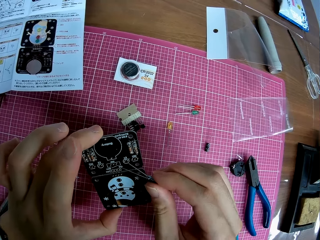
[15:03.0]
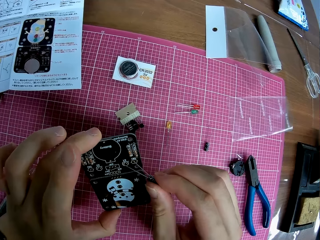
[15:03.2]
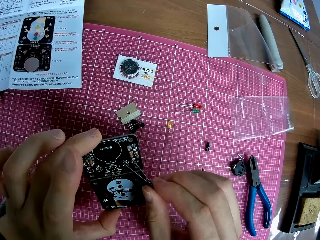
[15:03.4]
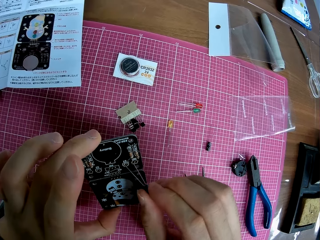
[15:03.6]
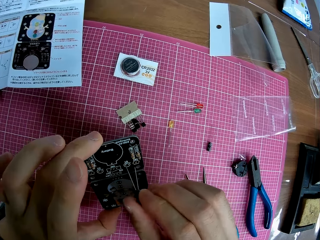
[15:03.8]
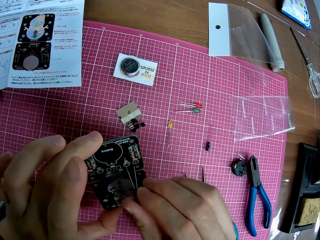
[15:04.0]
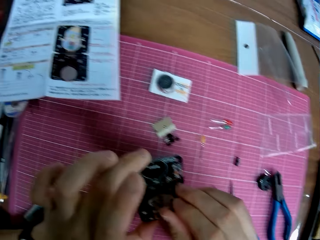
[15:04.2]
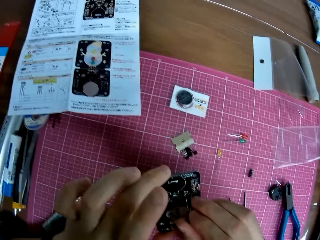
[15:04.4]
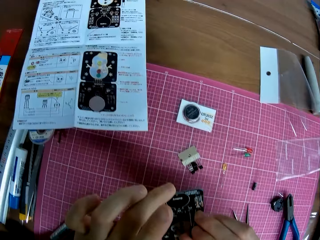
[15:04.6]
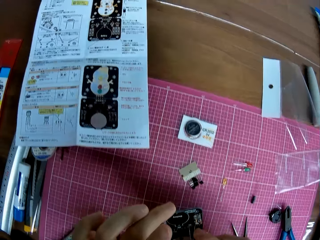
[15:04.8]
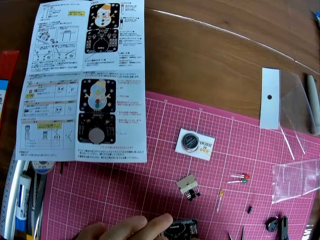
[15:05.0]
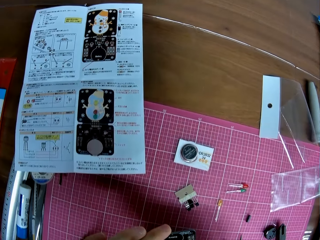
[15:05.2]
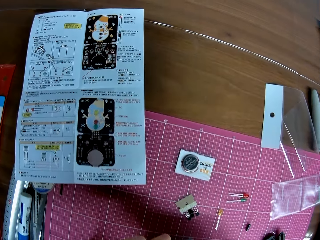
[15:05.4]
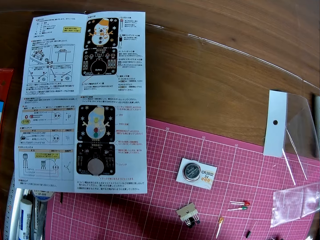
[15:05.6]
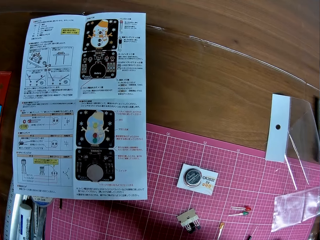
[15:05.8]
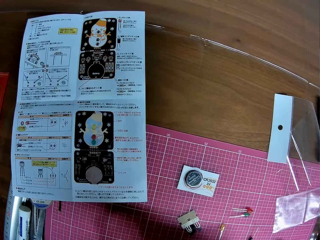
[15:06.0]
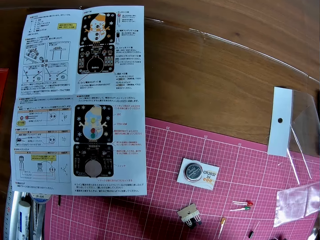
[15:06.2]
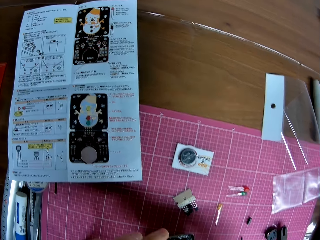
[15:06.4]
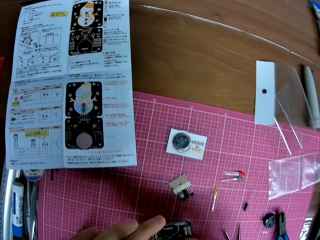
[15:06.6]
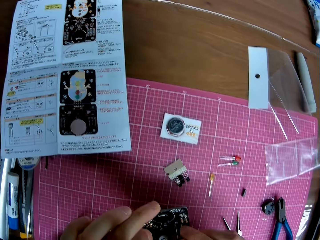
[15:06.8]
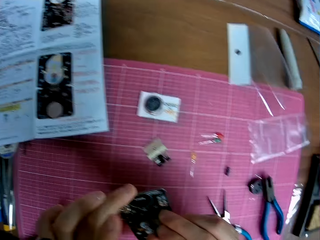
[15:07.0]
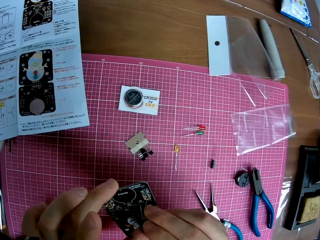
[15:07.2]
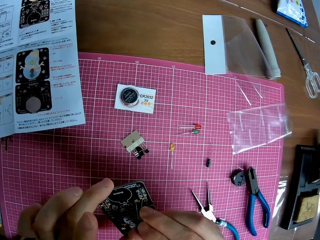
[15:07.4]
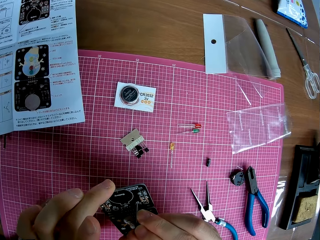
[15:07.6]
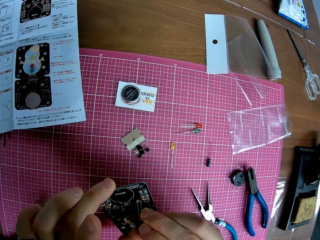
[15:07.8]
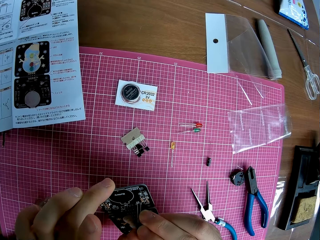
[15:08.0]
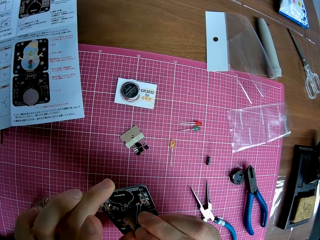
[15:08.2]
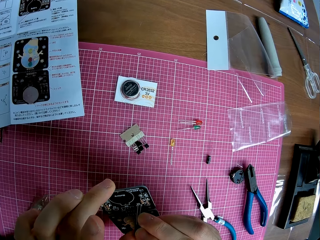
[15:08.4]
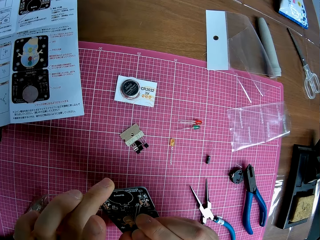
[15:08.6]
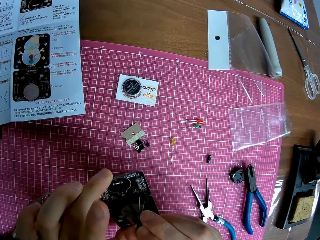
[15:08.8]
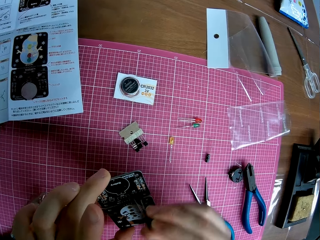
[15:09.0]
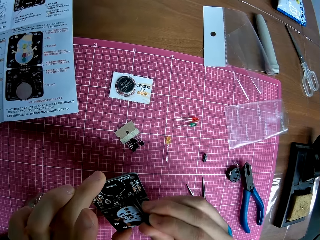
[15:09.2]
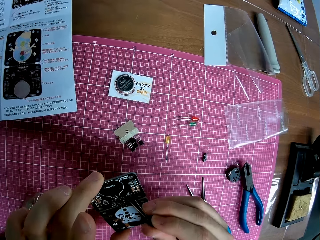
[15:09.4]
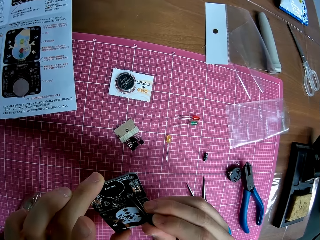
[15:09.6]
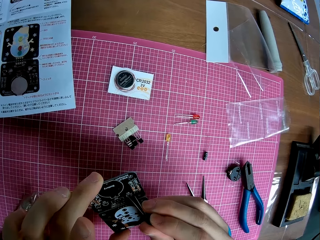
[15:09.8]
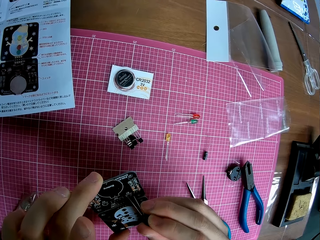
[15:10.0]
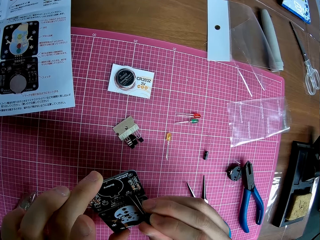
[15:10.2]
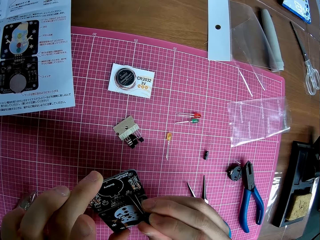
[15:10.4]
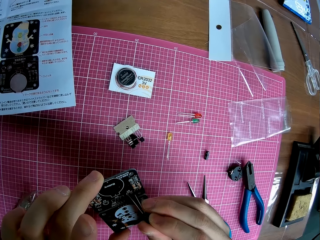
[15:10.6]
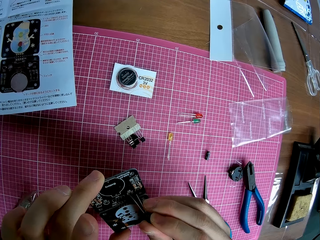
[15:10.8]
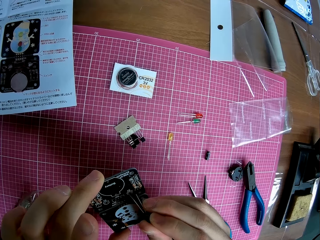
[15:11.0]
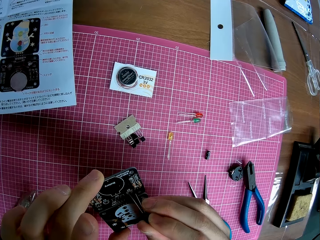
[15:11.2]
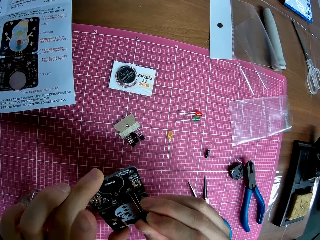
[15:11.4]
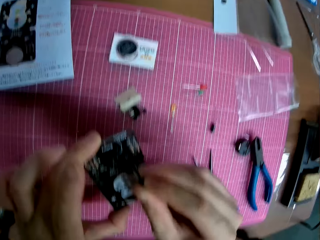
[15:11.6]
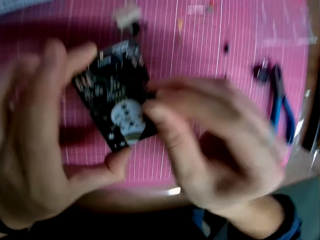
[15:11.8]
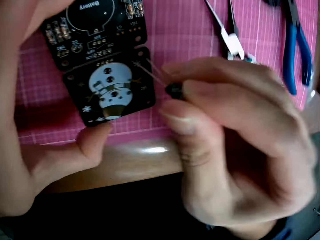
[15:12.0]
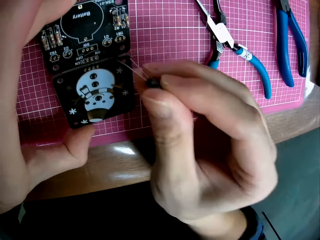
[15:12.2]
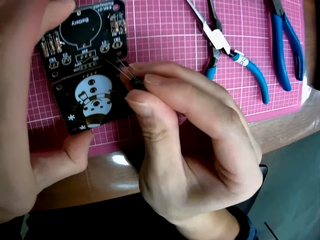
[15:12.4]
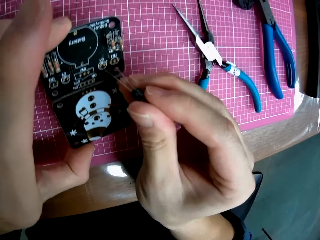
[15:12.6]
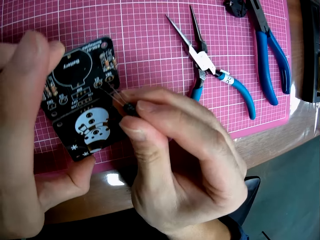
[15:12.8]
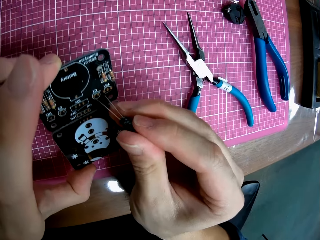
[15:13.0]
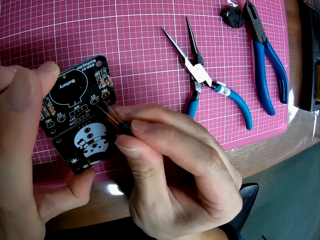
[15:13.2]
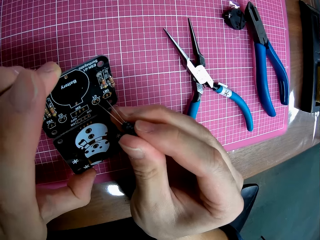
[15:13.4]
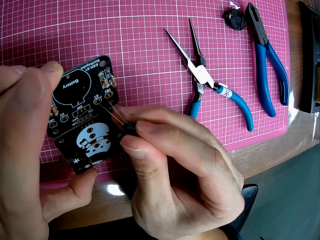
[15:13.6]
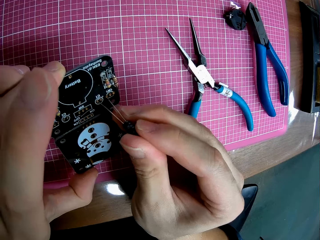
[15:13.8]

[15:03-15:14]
The camera wearer repairs the electronic hardware with the iron. They put the electronic component in the electronic motherboard. They look at the manual on the table. They repair the electronic hardware with the iron.

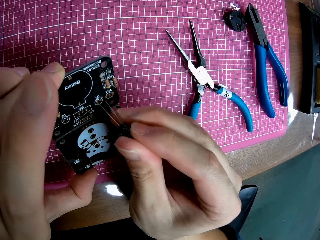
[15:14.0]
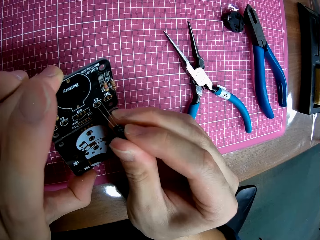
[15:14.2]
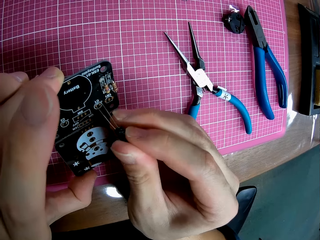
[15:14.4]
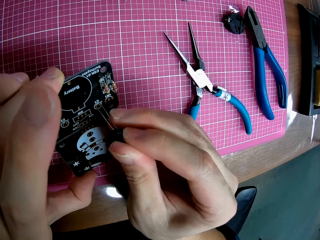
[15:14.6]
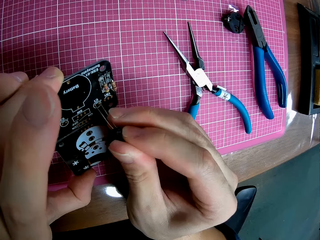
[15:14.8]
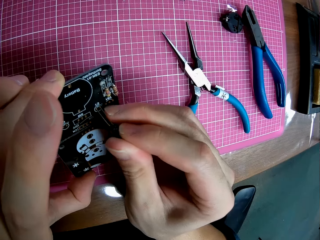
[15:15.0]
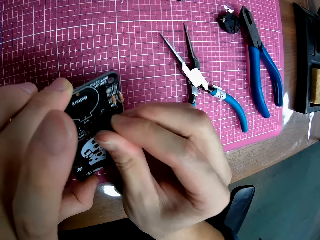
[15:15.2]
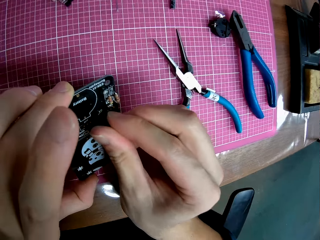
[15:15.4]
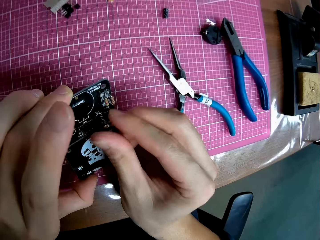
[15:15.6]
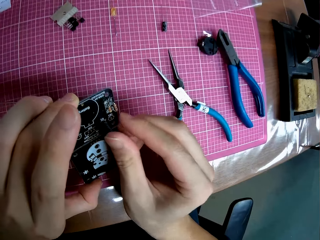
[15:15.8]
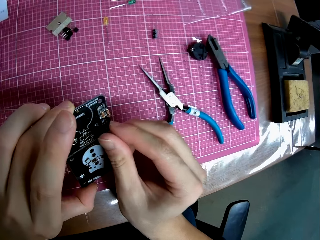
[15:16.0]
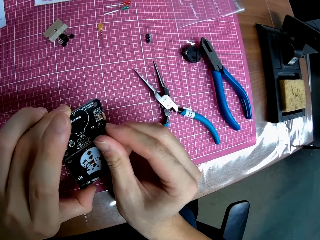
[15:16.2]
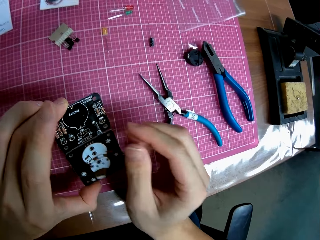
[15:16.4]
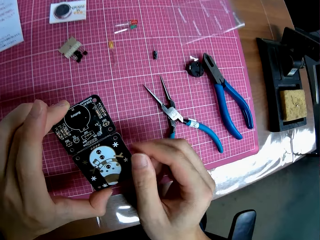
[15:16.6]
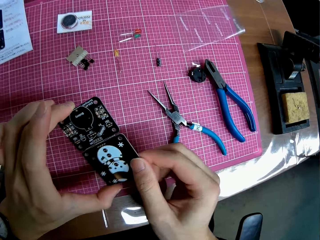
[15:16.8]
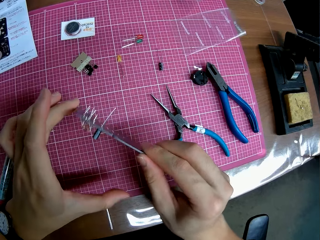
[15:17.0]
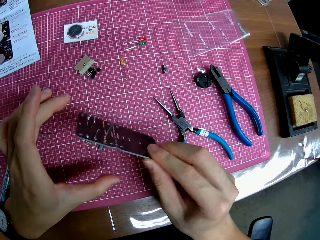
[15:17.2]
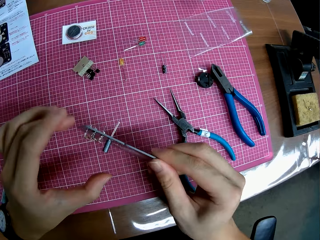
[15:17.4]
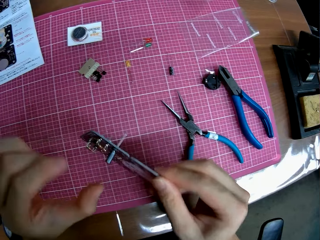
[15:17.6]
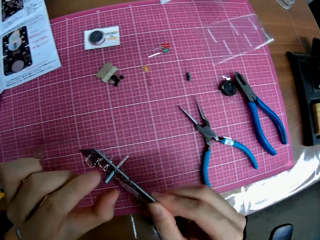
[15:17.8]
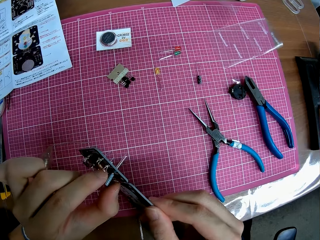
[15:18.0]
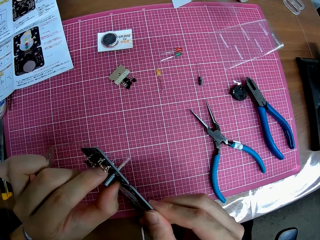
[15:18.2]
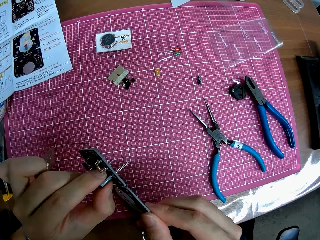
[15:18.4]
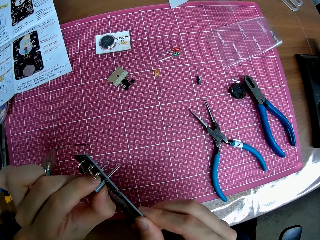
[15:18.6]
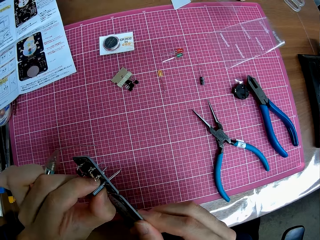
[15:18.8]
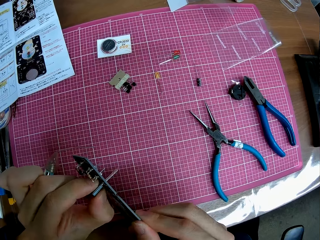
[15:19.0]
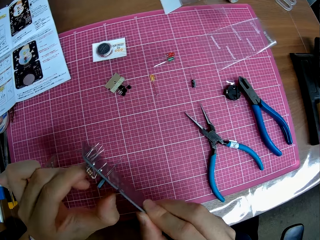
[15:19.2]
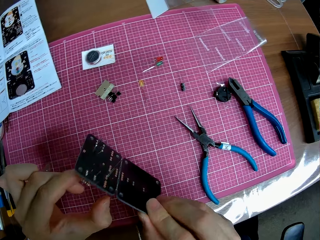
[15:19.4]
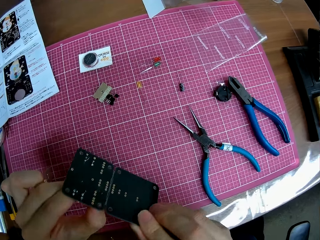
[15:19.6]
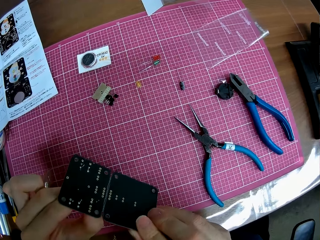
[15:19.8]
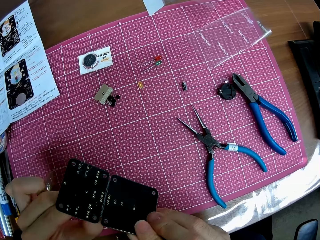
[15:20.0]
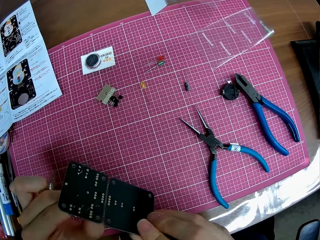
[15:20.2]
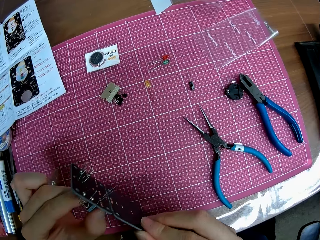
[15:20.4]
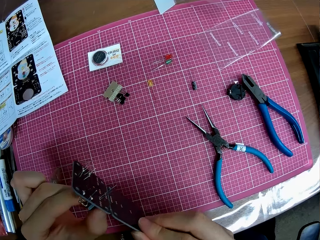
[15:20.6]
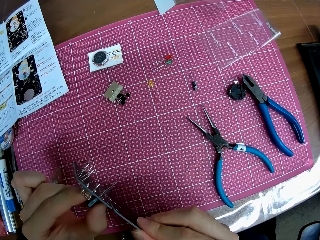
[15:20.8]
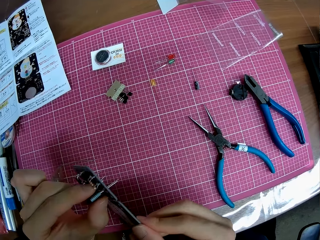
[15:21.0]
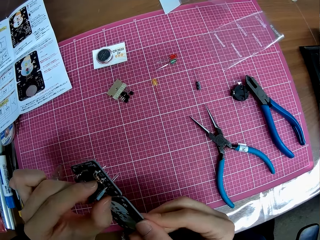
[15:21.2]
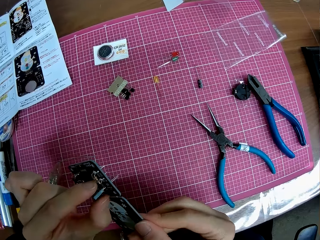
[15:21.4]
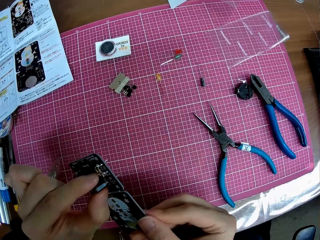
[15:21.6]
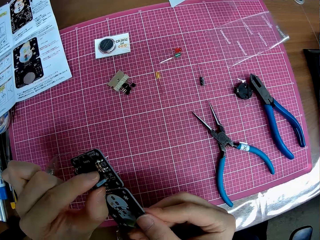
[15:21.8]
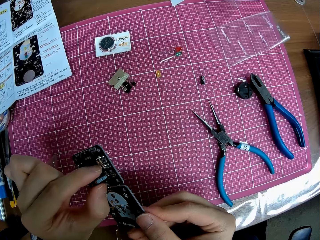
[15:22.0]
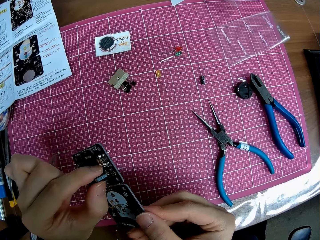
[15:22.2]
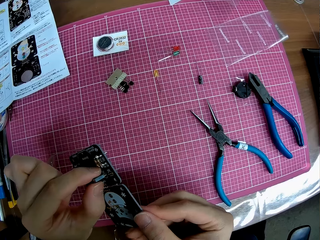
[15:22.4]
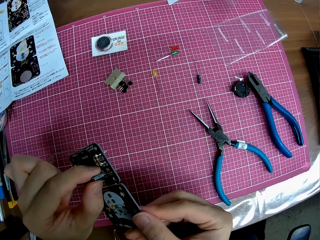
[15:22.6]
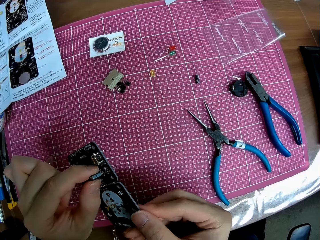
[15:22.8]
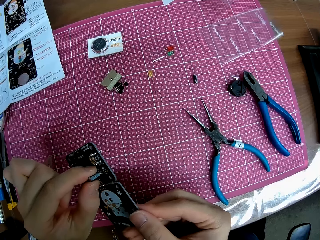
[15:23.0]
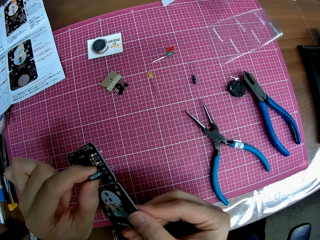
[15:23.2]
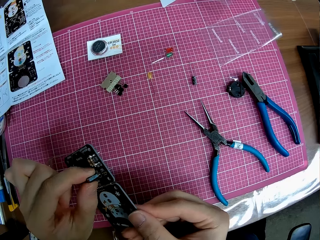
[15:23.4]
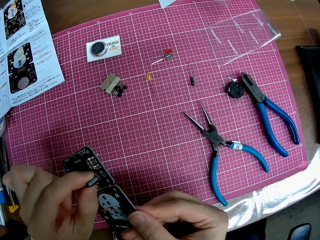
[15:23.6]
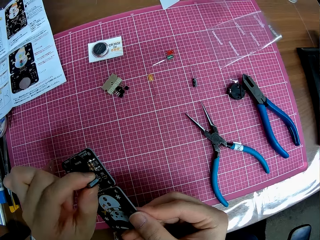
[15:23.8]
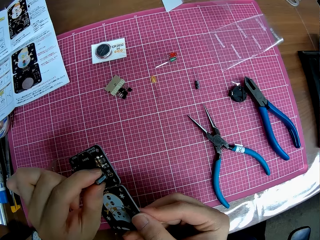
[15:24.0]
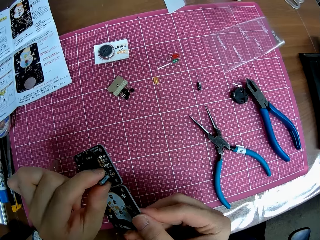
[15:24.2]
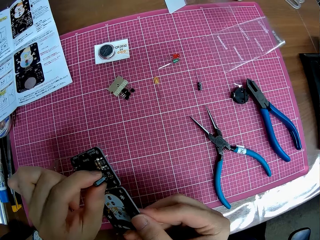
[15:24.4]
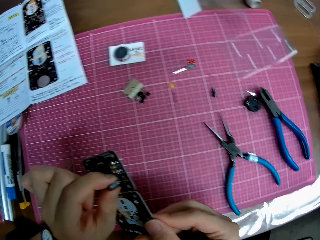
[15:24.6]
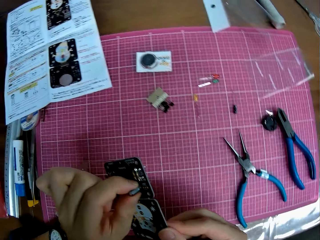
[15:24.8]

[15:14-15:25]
The camera wearer pushes the electronic component into the electronic motherboard.
